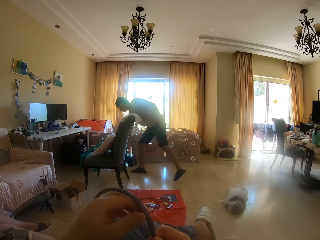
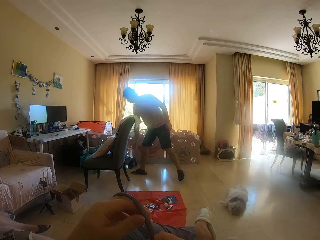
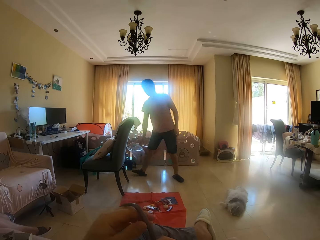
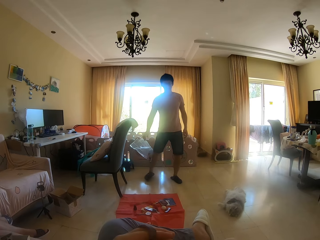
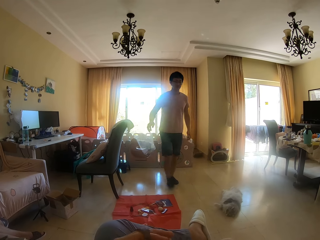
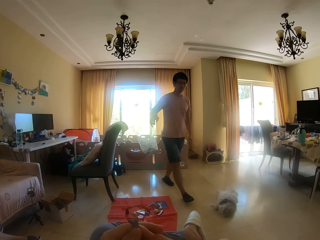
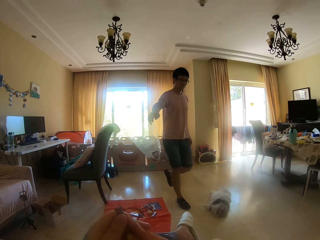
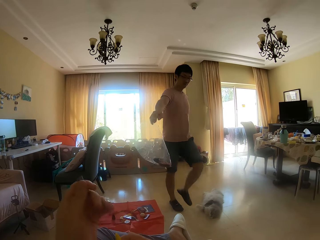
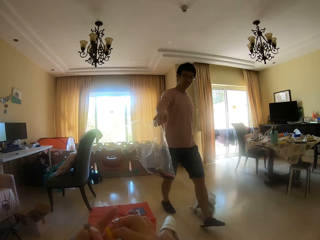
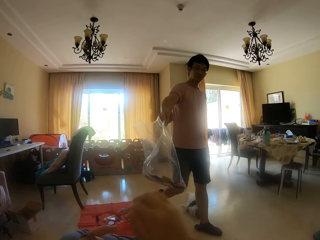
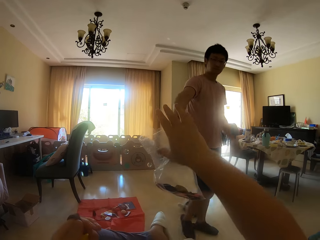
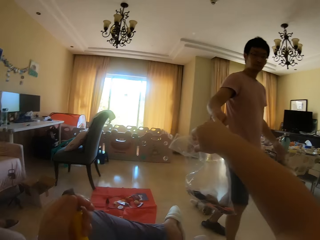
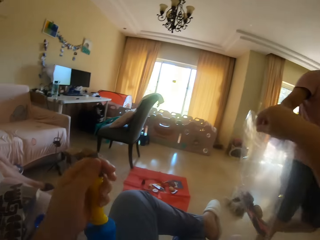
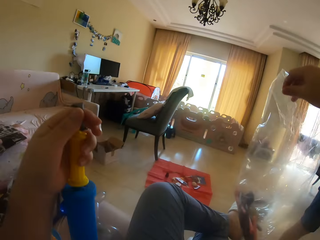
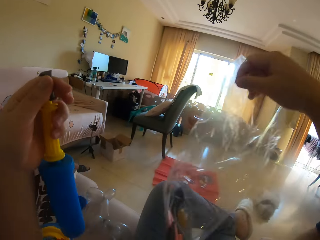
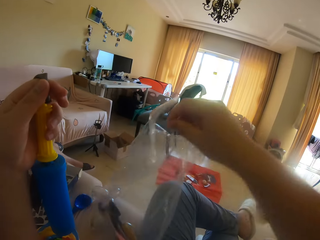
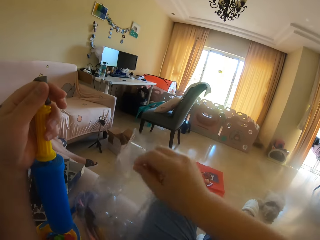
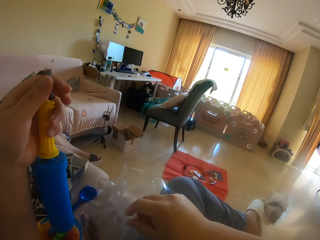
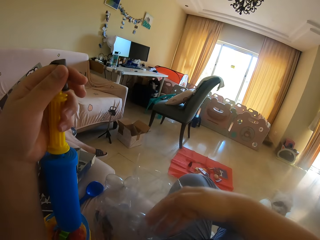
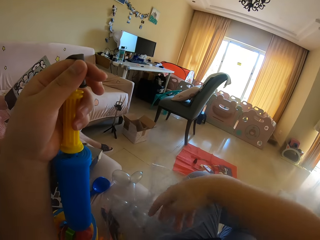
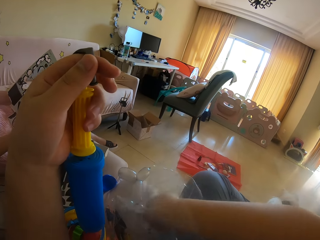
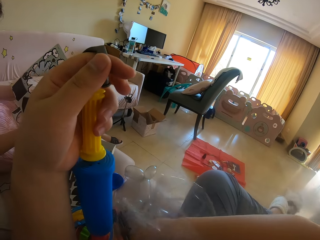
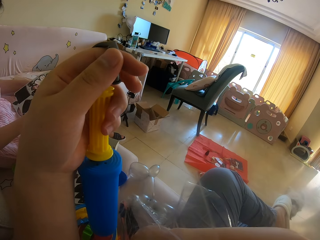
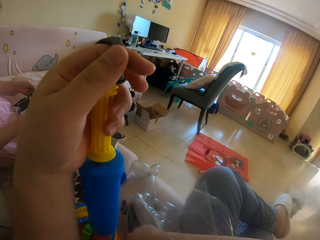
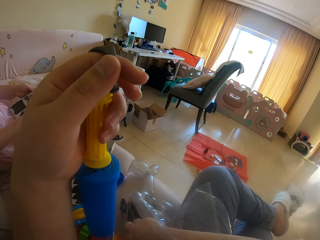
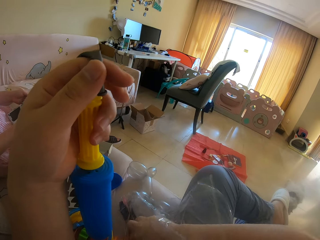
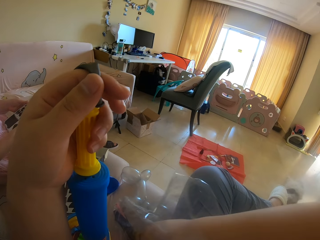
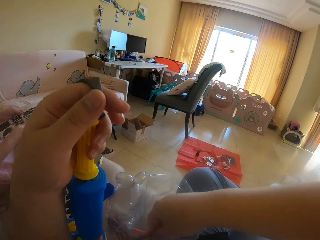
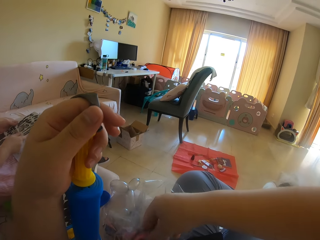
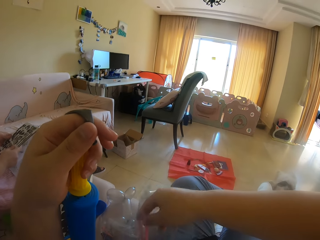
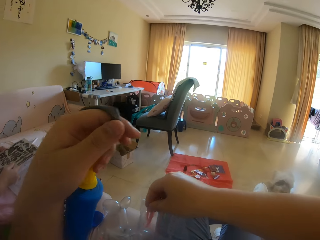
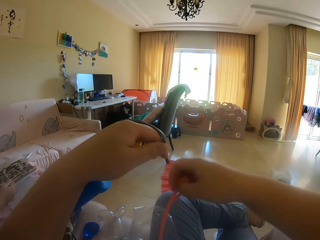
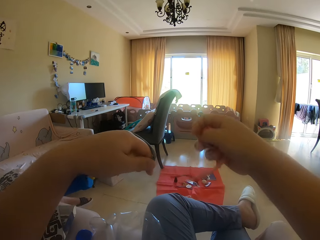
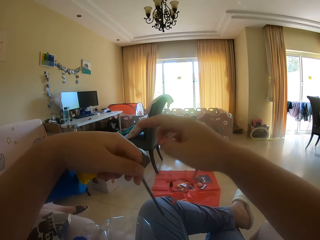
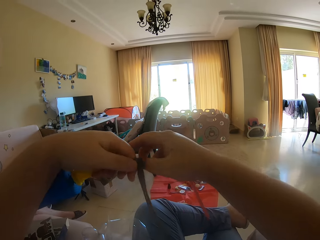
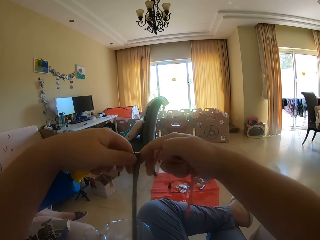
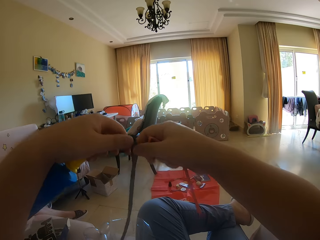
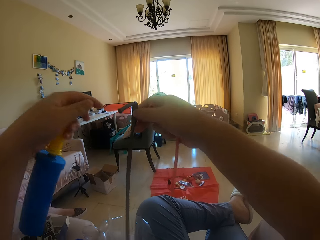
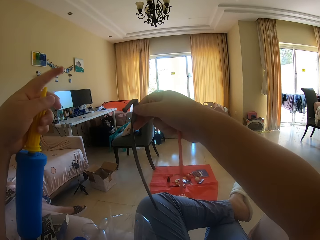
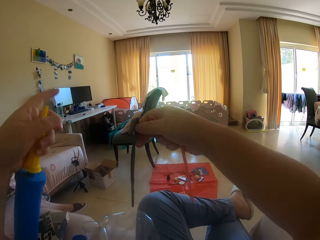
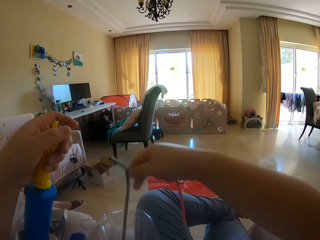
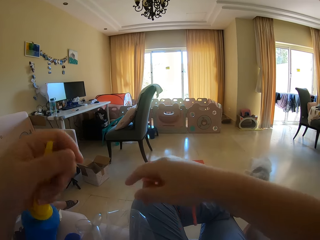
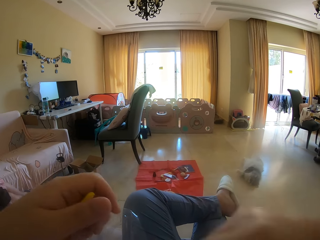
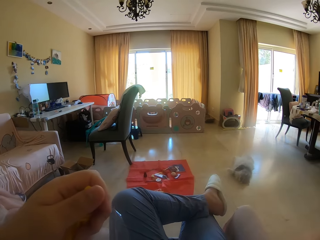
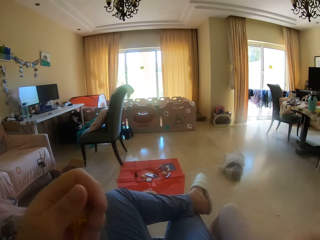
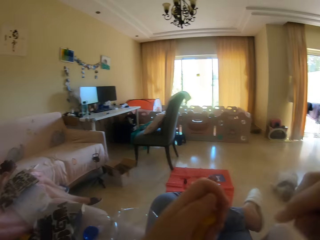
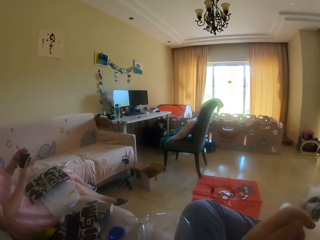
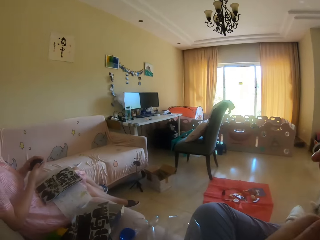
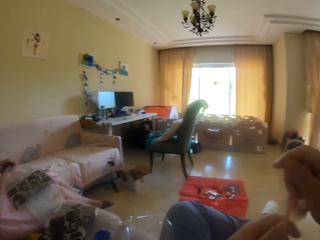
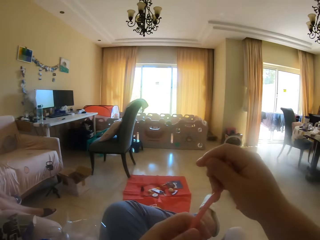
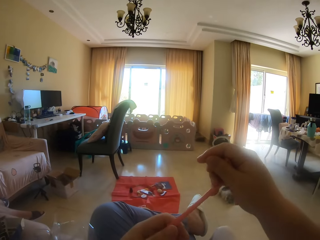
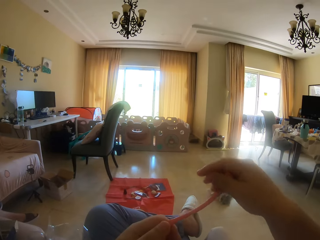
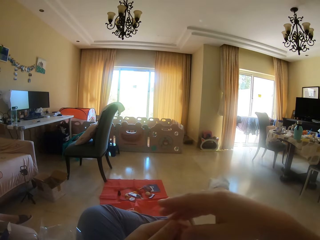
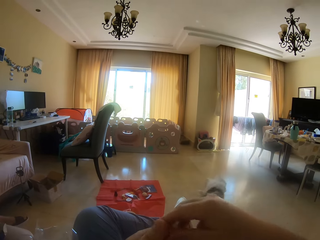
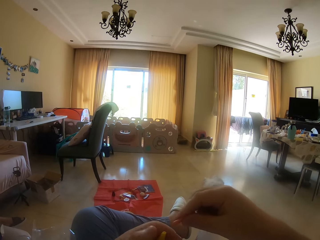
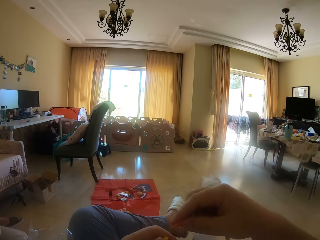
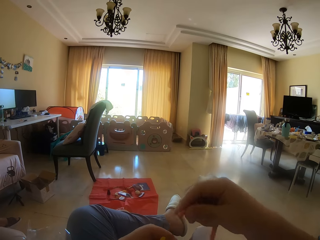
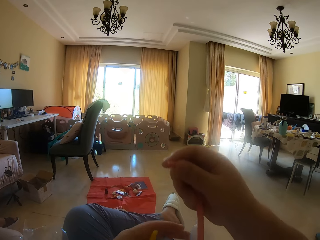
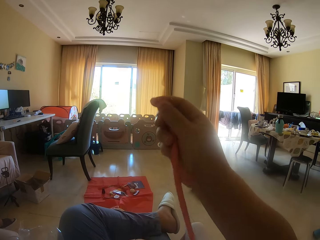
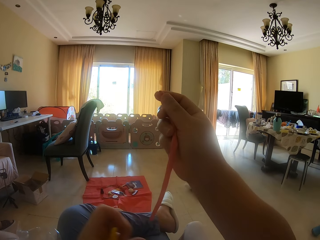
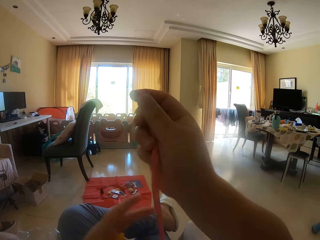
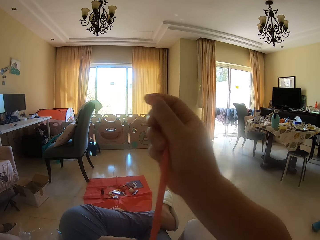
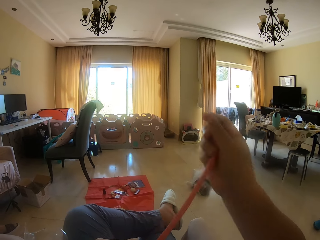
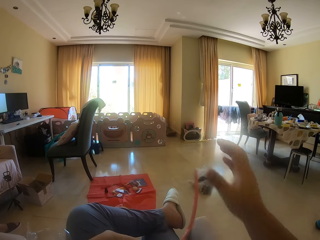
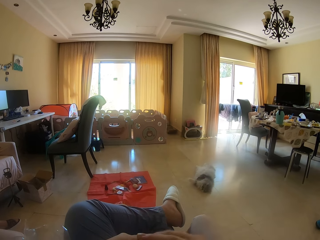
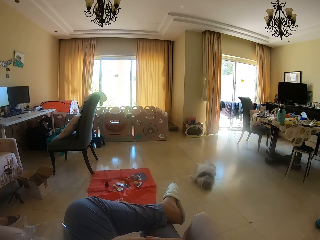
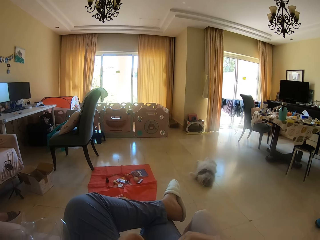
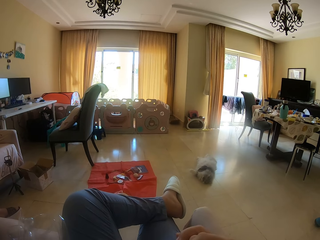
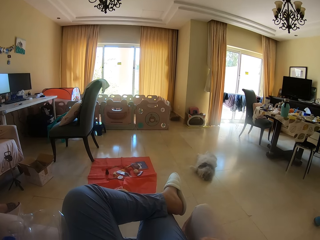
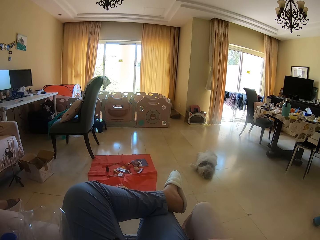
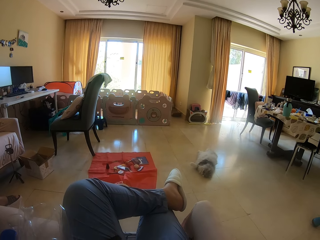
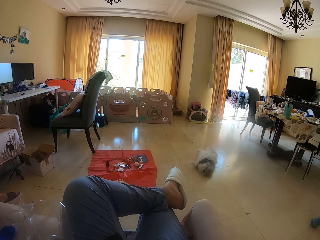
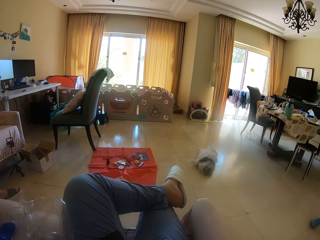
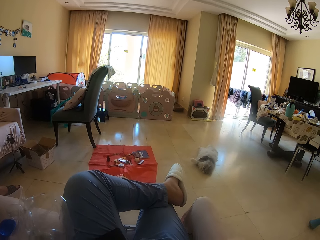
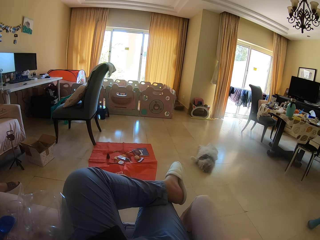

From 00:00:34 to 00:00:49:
A man picks up a plastic bag. The man walks towards the camera wearer. The man gives the camera wearer the plastic bag. The camera wearer takes the plastic bag from the man. They put the plastic bag on the couch. They pick up a balloon. A lady lifts a board. The camera wearer holds the balloon, detaches the balloon from the pump, and drops the balloon. They put the balloon on the inflator. They talk to the lady. They hold the balloon, hold the balloon with the other hand, and lower the balloon.

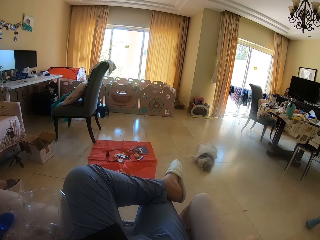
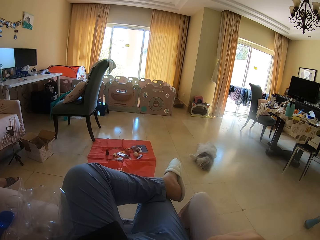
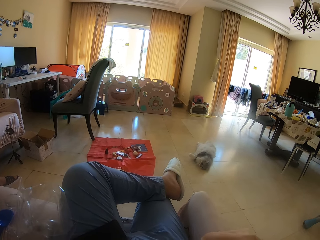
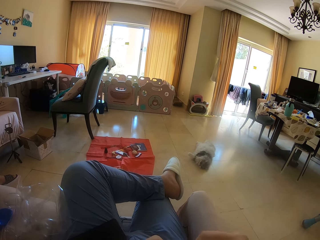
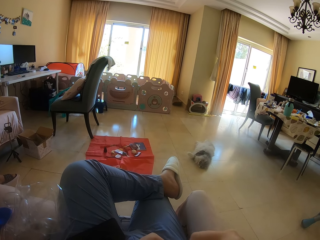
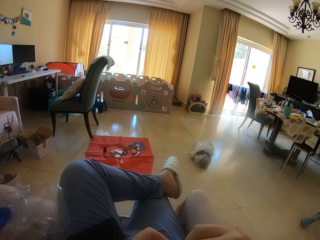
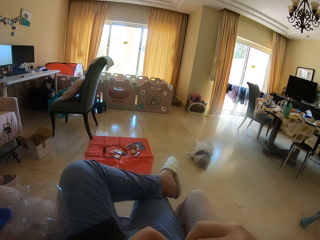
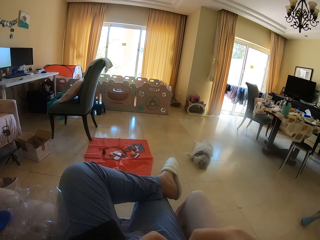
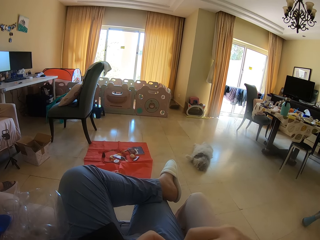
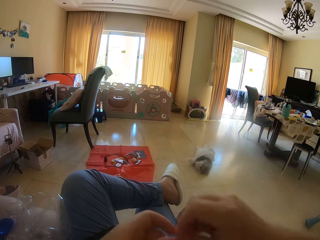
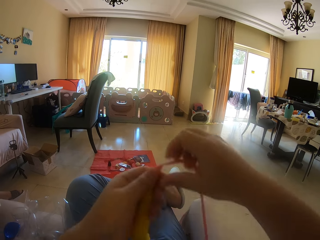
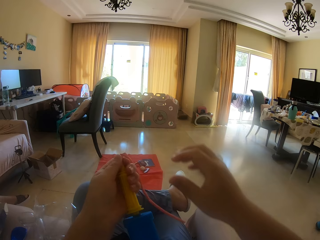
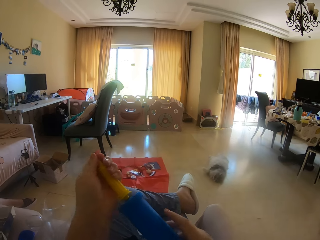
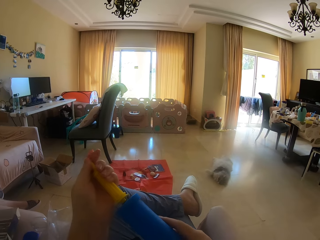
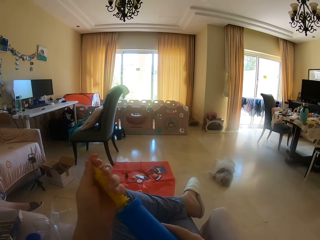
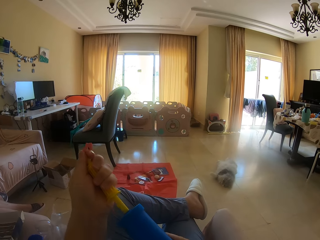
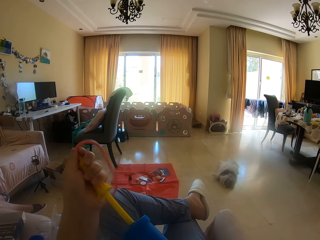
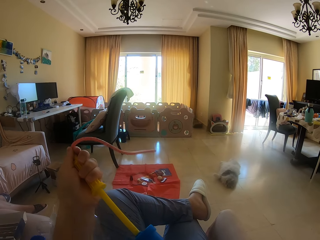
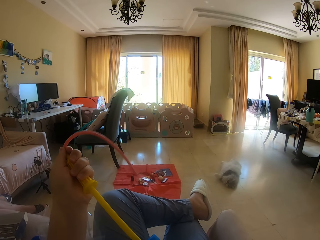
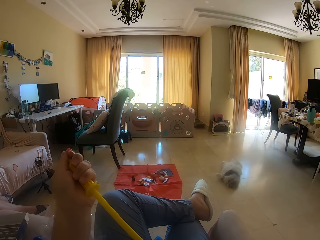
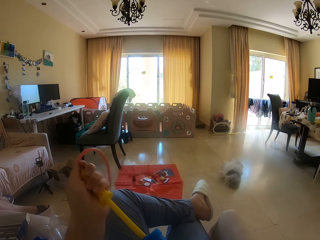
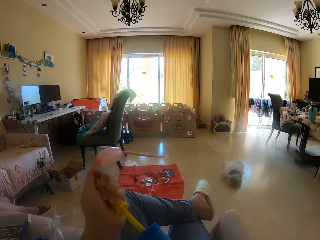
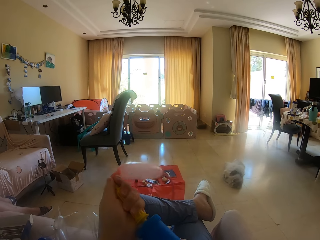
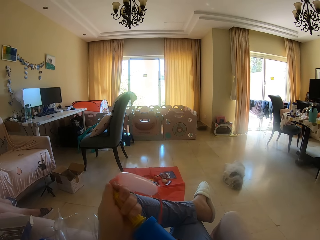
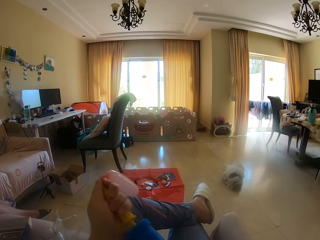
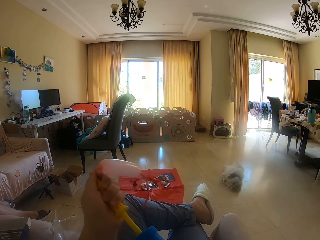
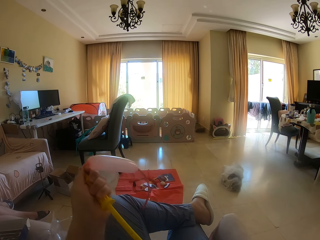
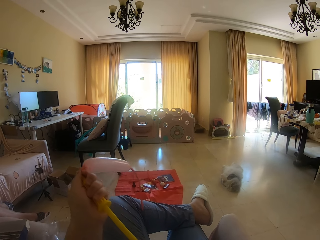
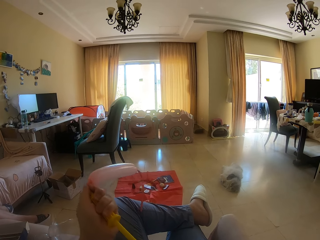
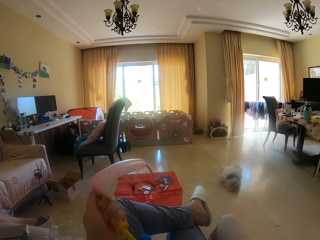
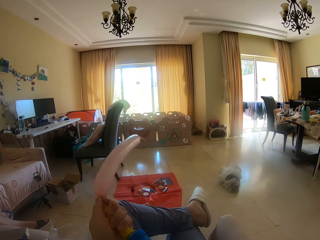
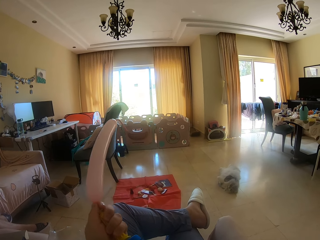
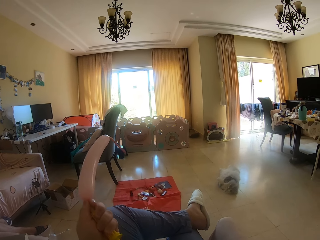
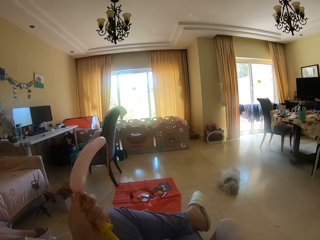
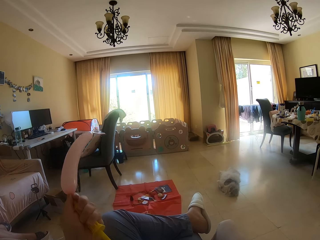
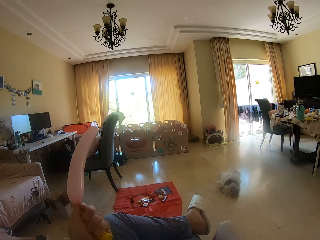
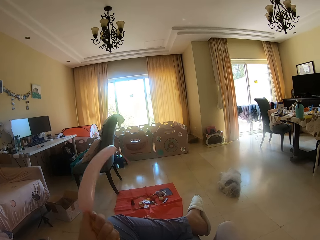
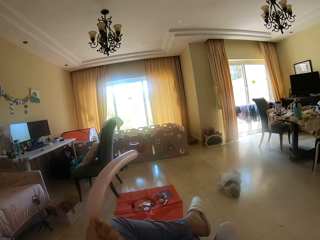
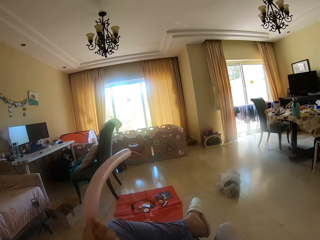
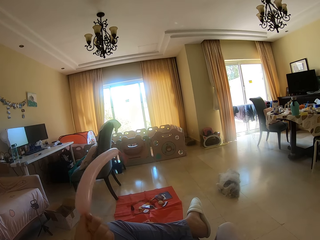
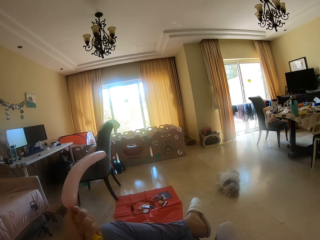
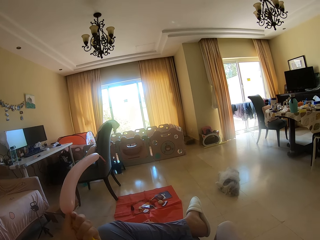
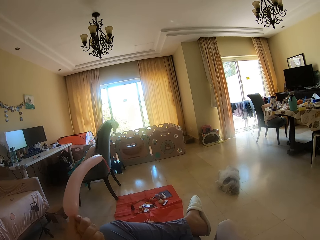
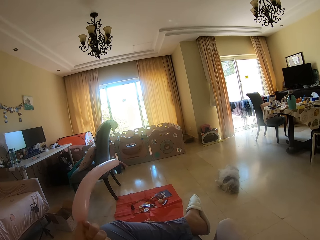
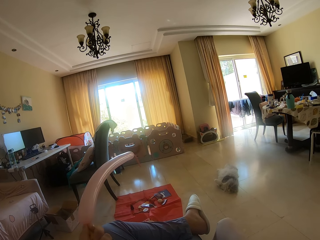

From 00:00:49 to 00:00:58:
The camera wearer removes their hand from the balloon. They hold the inflator, attach the balloon to the pump, and pump air into the balloon.
